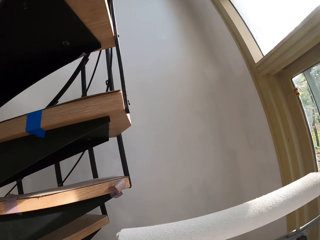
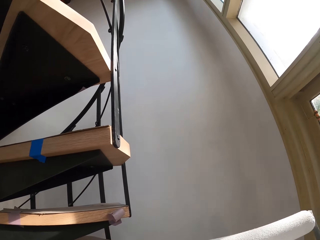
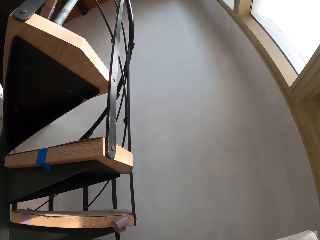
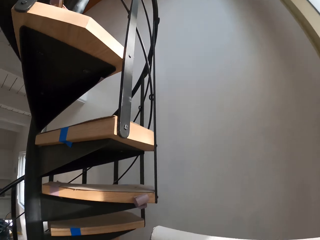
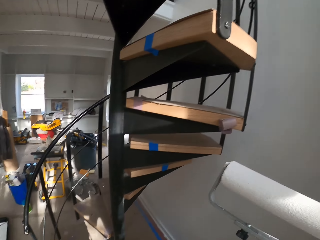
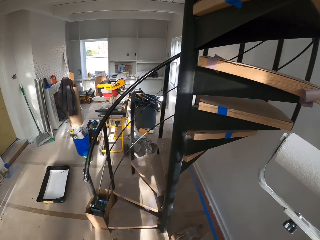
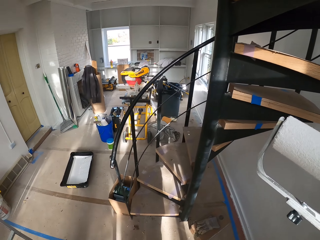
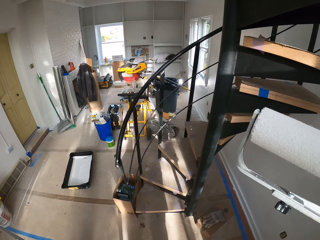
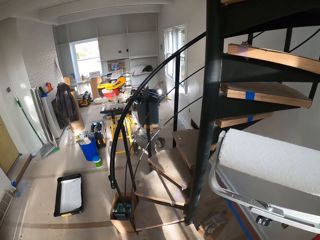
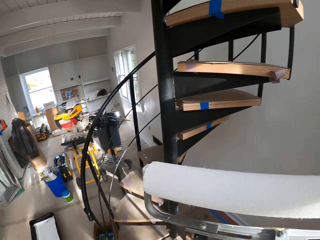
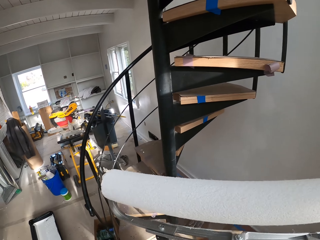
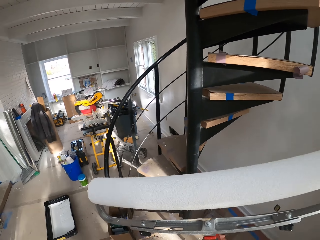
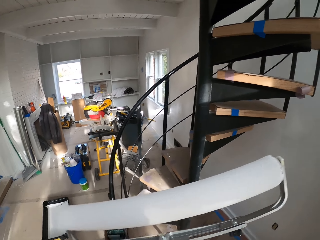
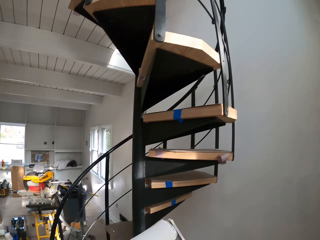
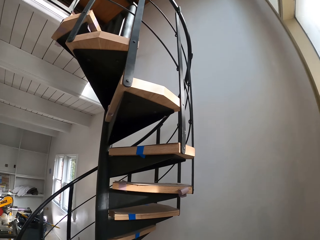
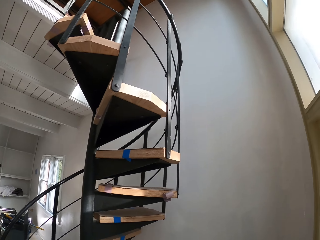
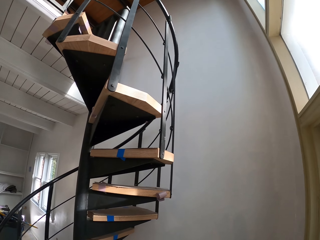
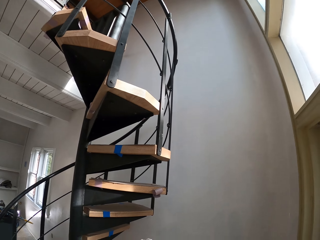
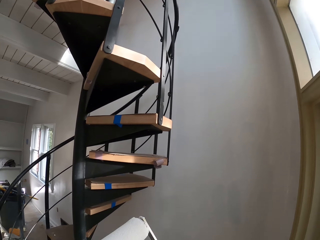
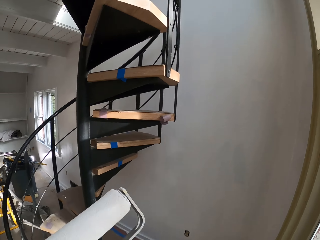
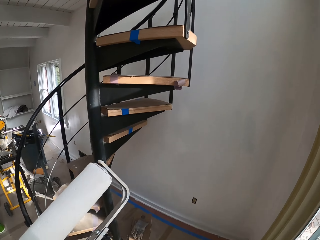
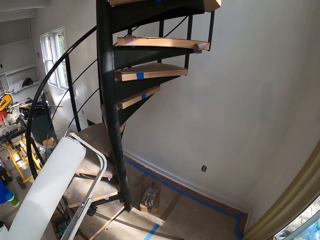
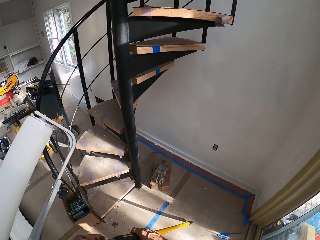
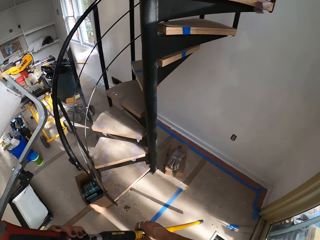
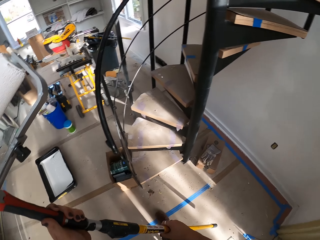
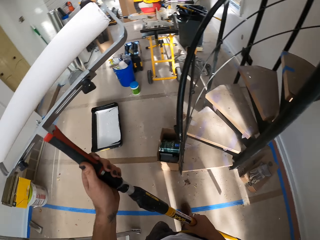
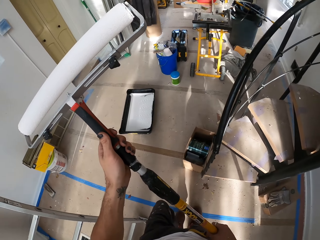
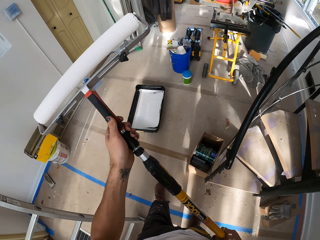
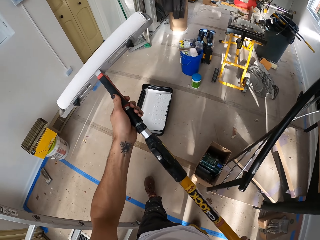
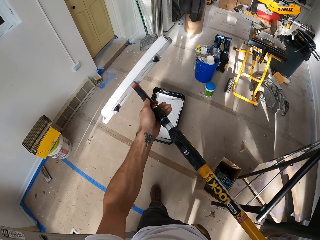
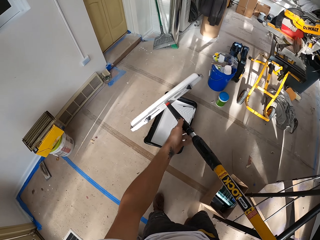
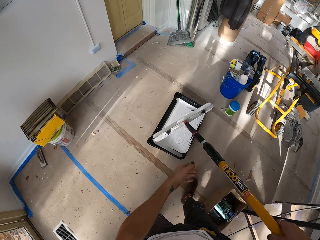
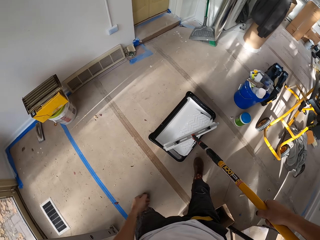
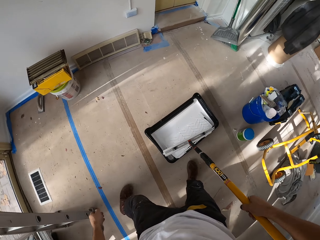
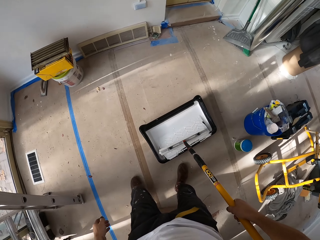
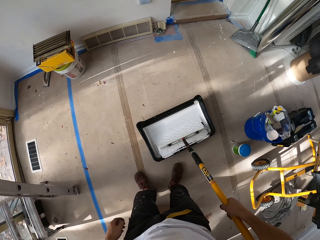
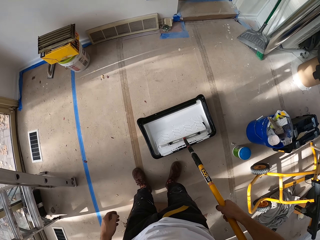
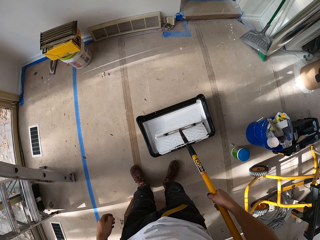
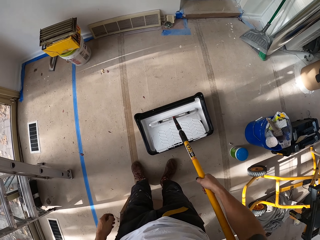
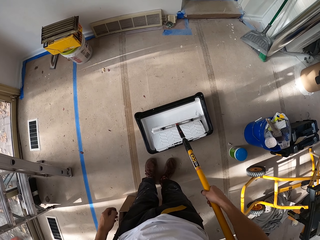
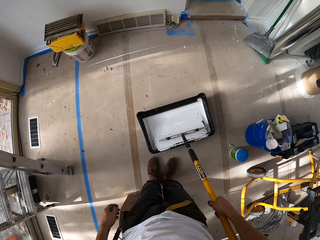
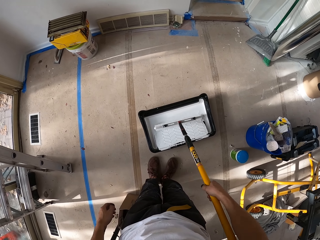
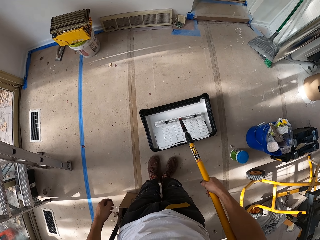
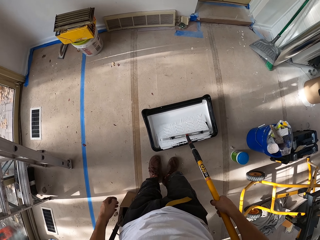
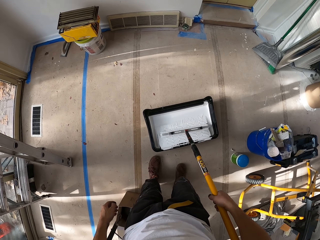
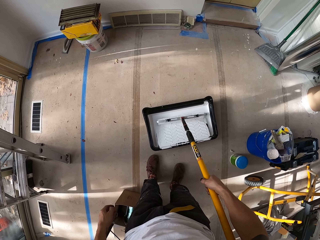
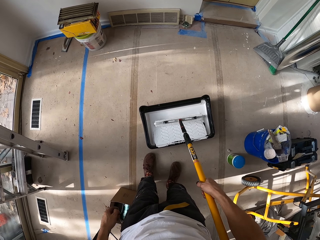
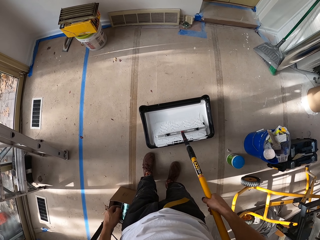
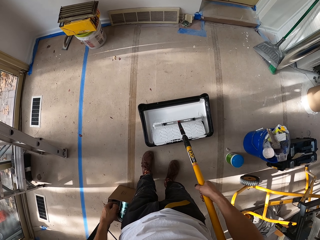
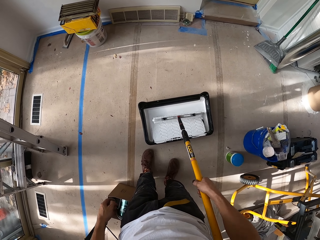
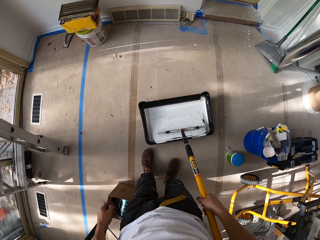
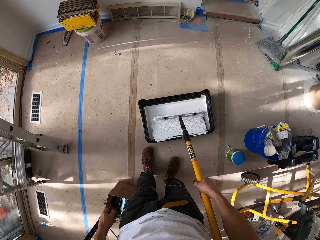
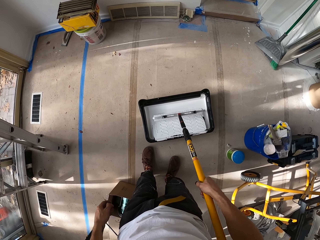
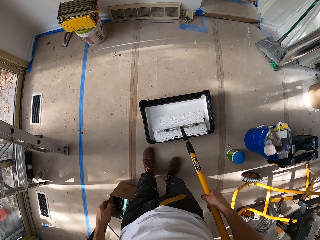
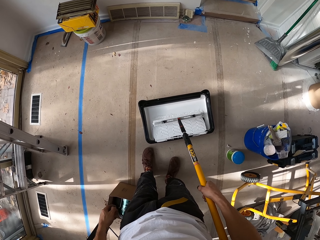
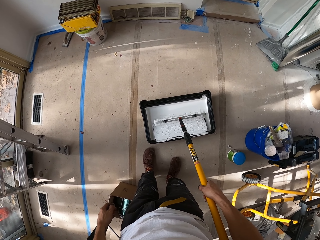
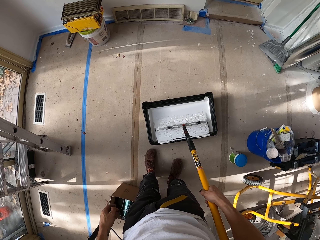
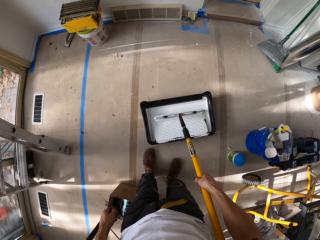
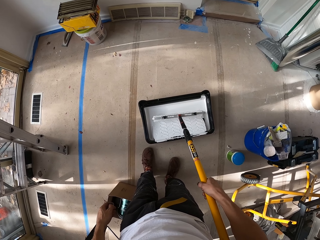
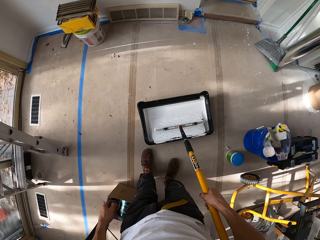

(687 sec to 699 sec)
The camera wearer dips the roller in a paint. They roll the roller in the paint.

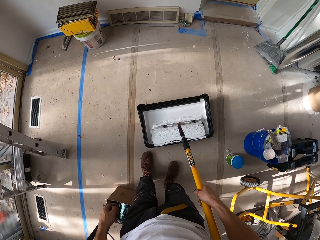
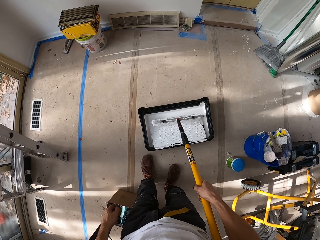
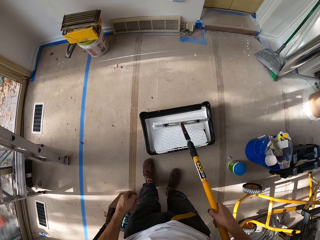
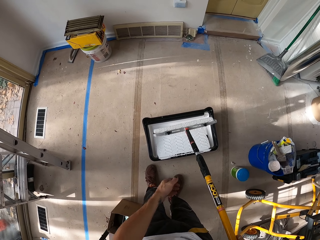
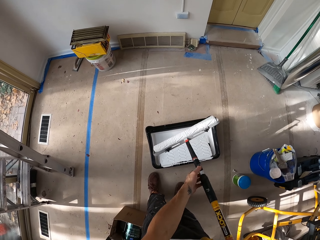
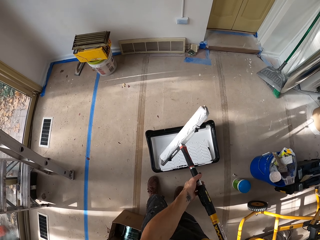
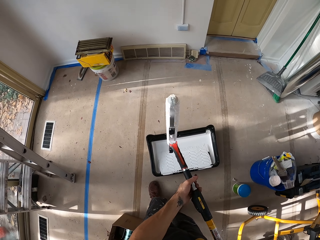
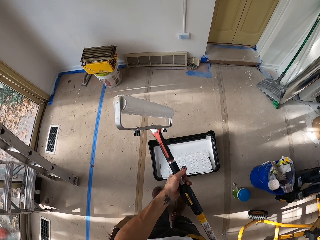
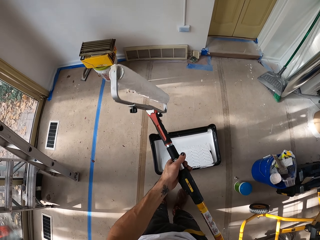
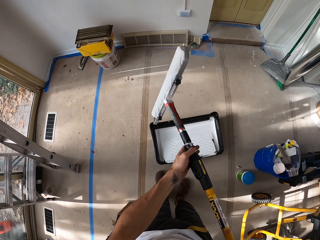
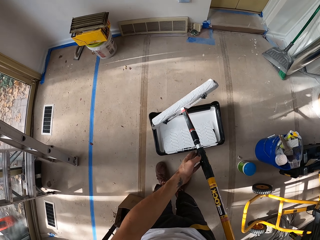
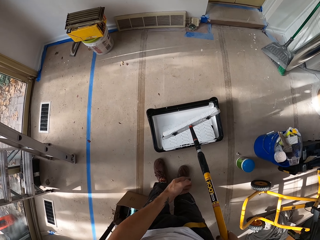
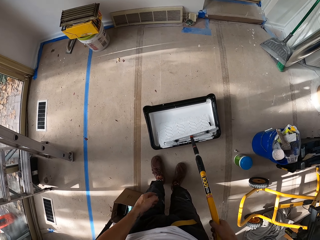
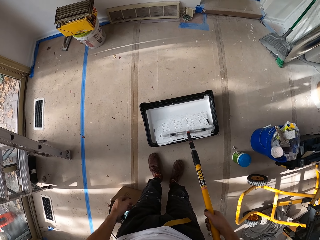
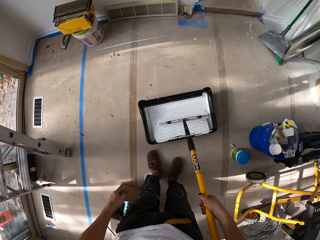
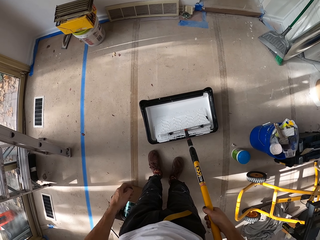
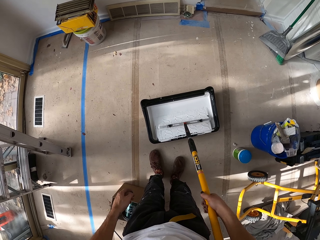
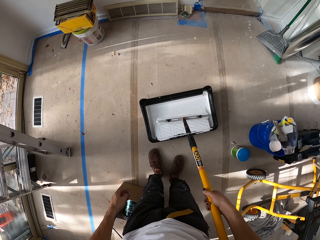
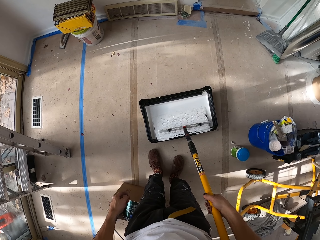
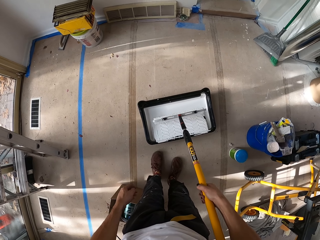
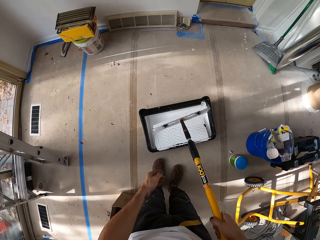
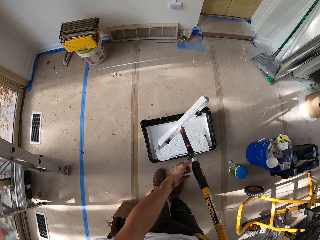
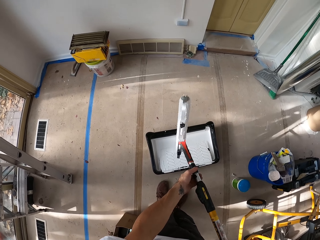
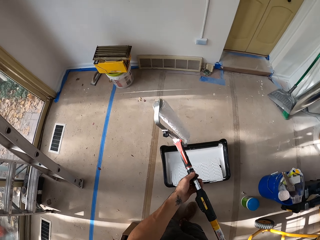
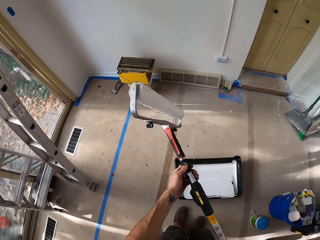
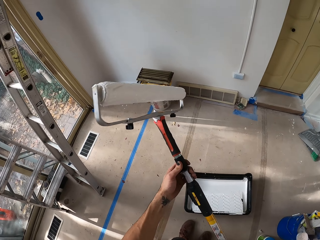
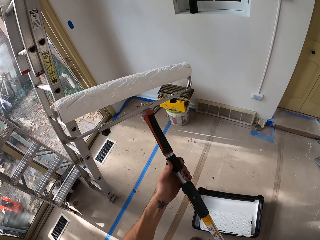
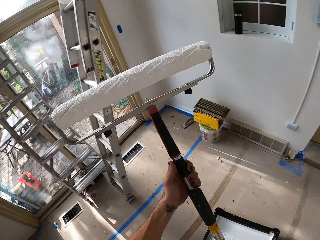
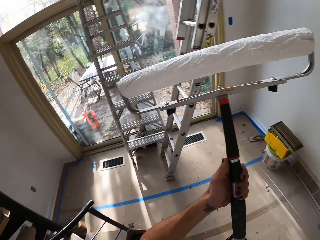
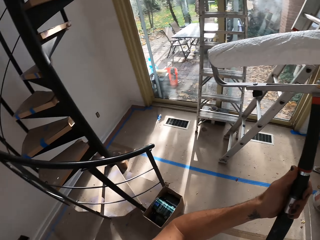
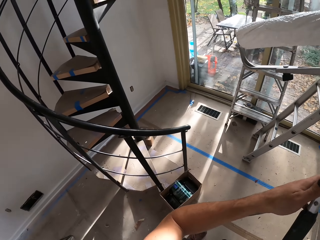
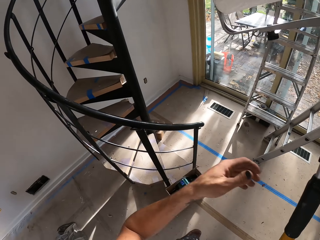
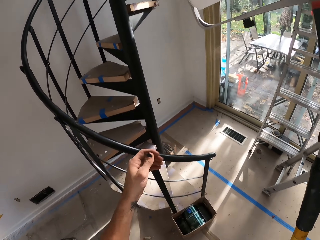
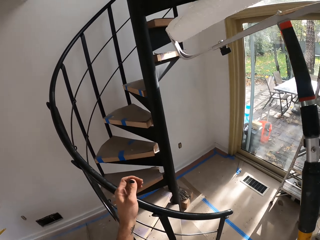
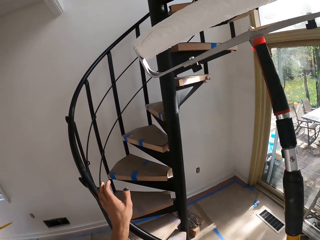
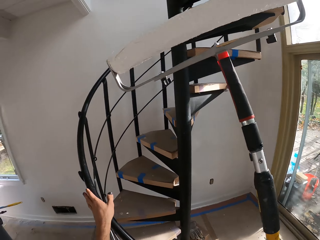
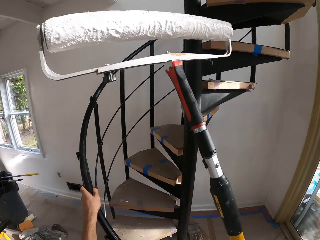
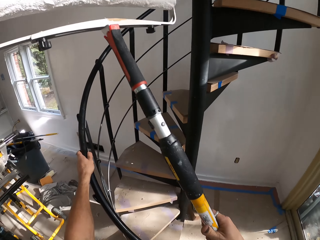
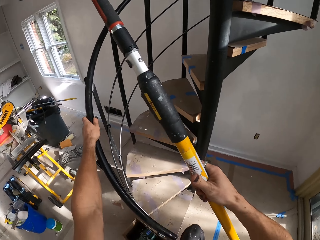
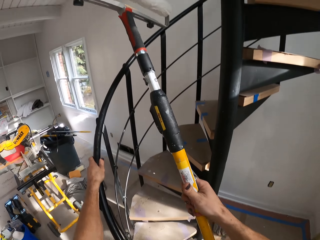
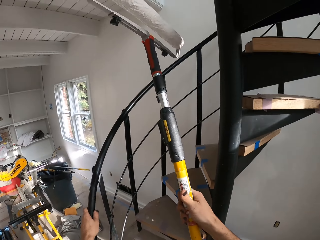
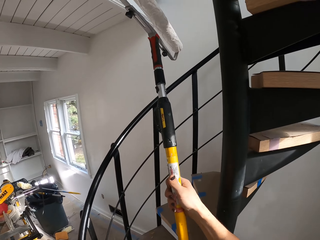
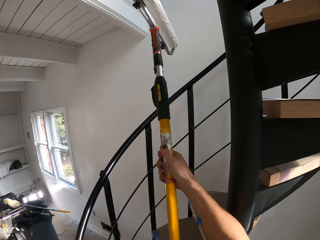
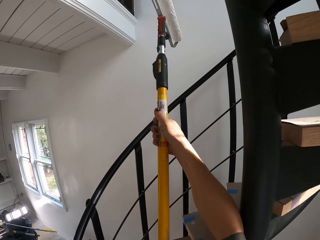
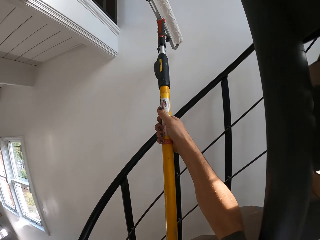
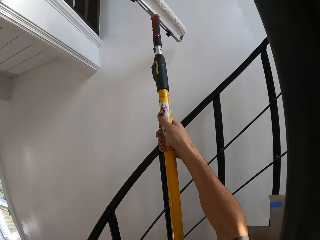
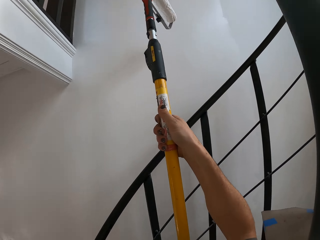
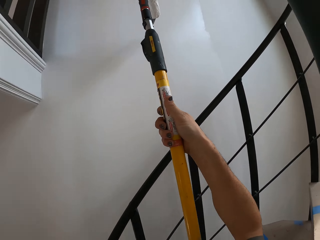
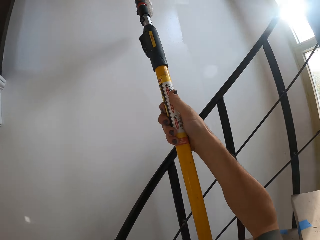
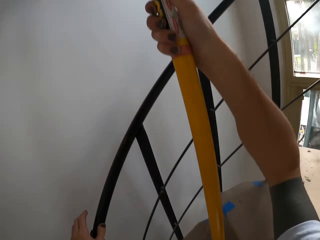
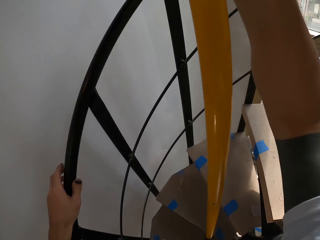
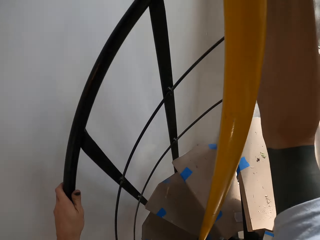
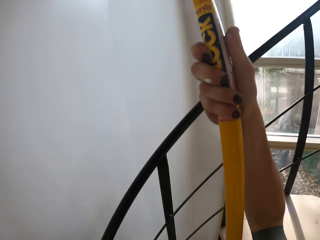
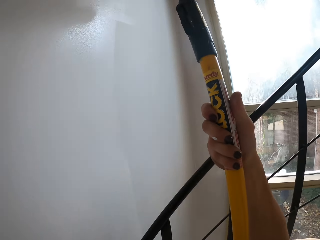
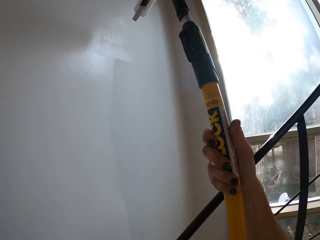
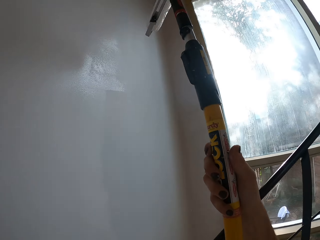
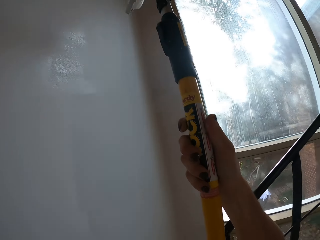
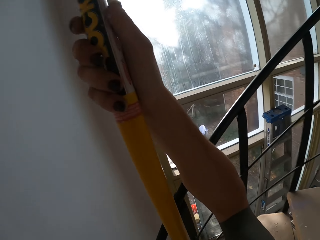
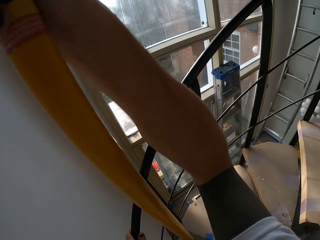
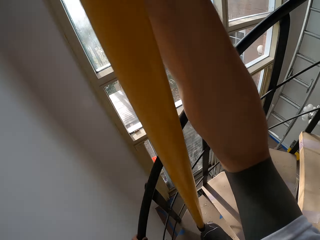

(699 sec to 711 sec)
The camera wearer removes the roller brush from the paint basin. They apply paint on the roller brush. They remove the roller brush from the paint basin. They carry the roller brush upstairs. They climb the stairs.
